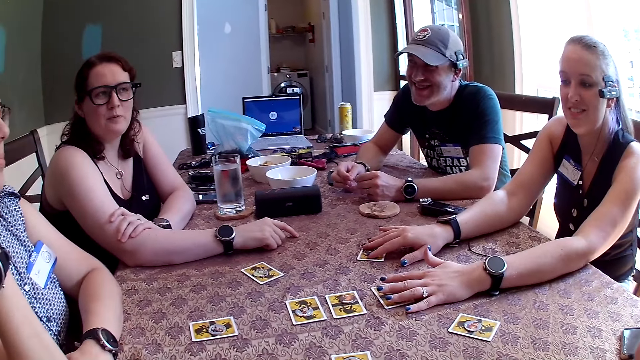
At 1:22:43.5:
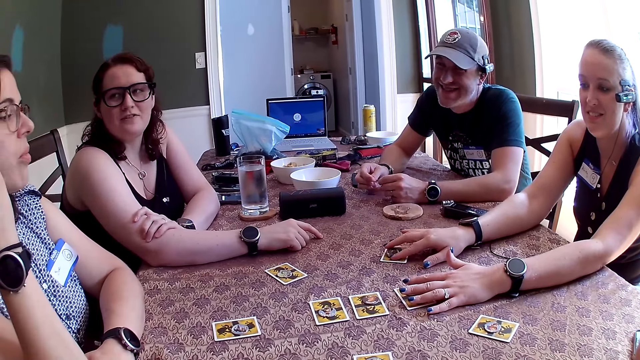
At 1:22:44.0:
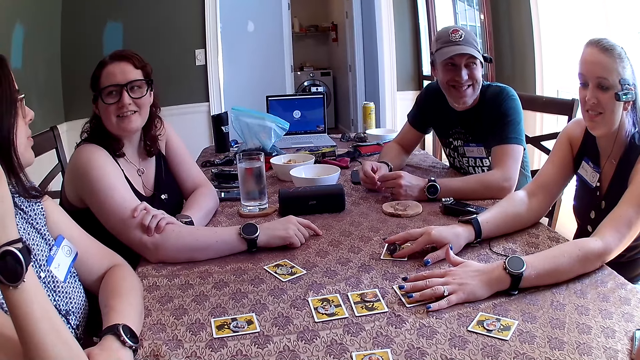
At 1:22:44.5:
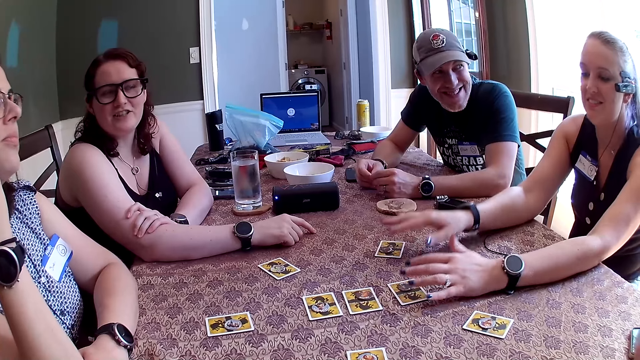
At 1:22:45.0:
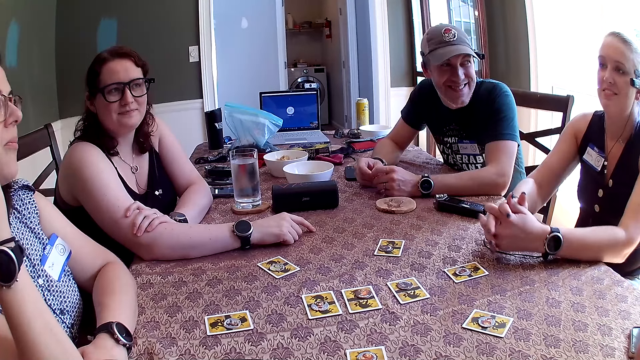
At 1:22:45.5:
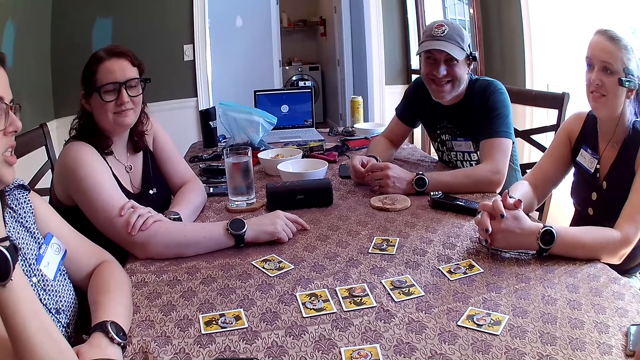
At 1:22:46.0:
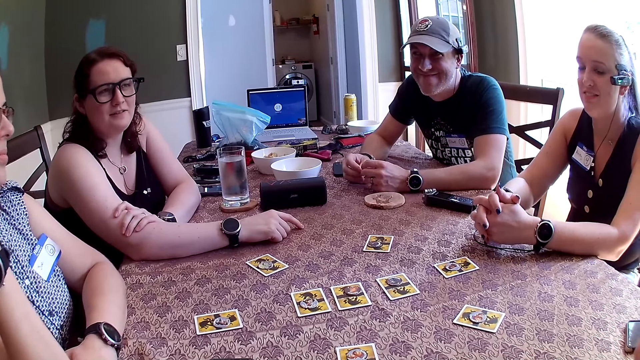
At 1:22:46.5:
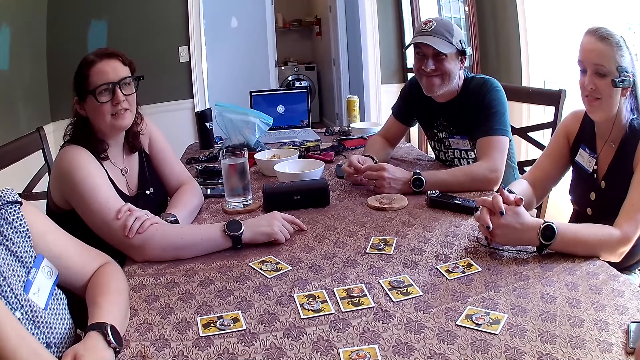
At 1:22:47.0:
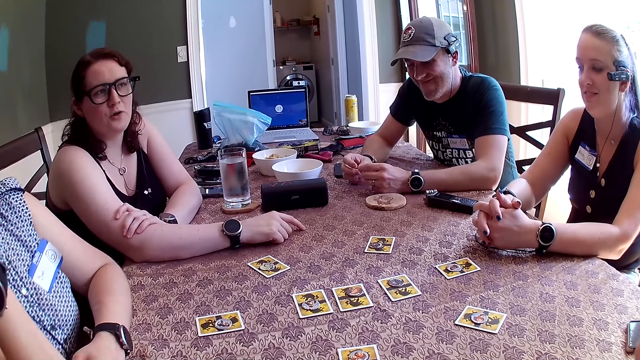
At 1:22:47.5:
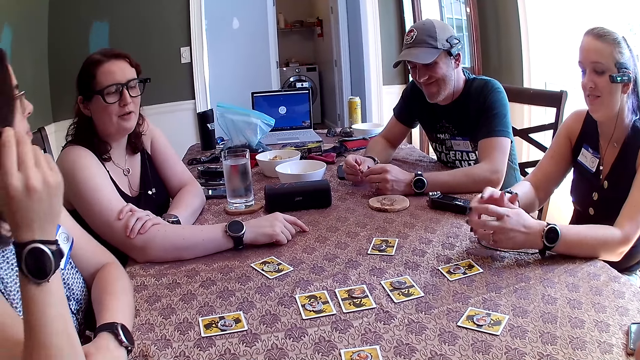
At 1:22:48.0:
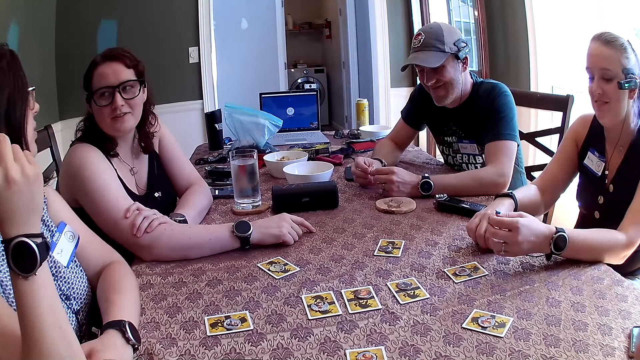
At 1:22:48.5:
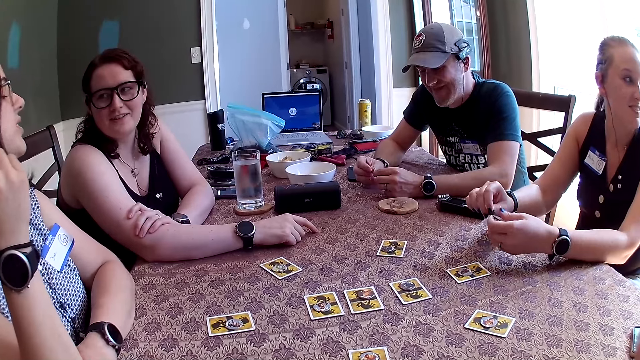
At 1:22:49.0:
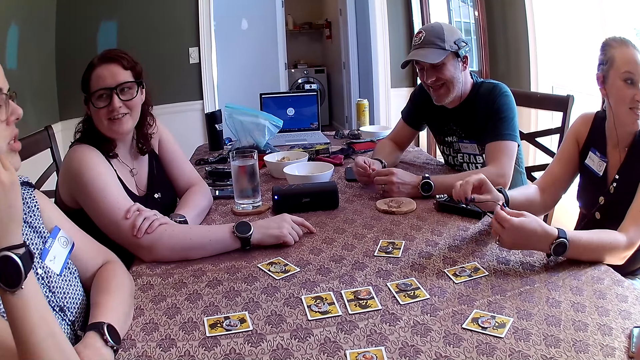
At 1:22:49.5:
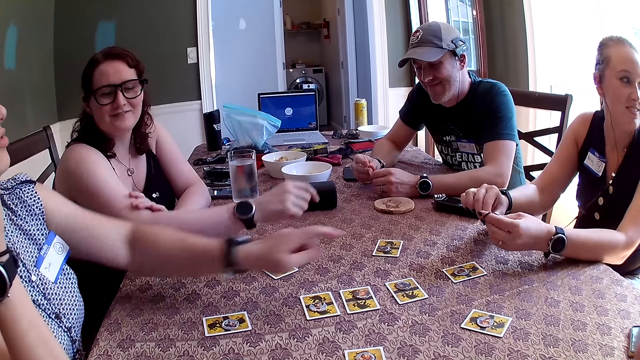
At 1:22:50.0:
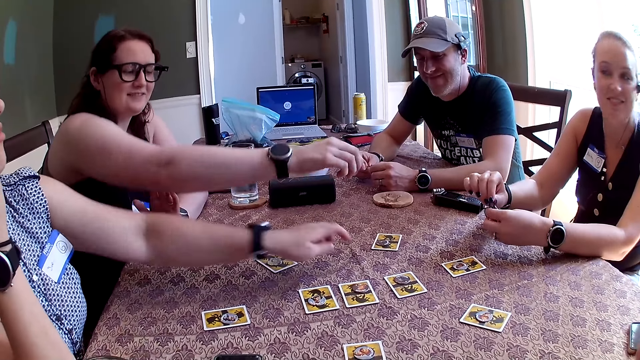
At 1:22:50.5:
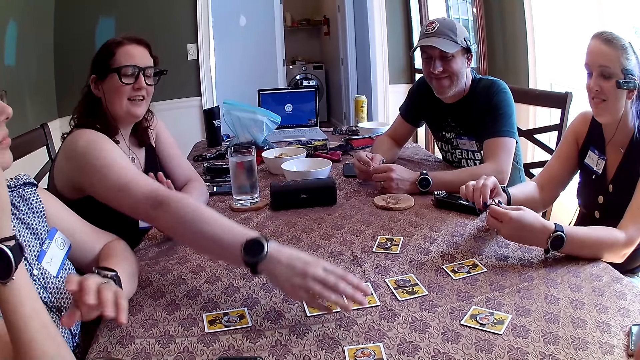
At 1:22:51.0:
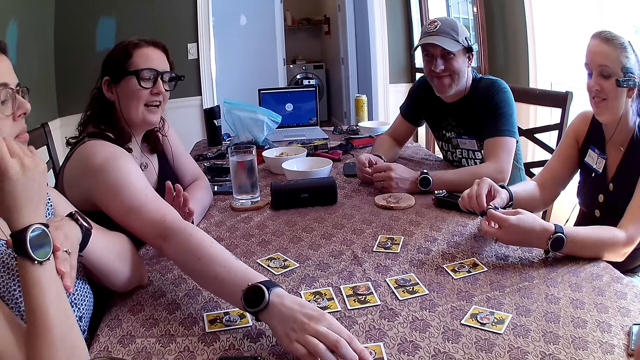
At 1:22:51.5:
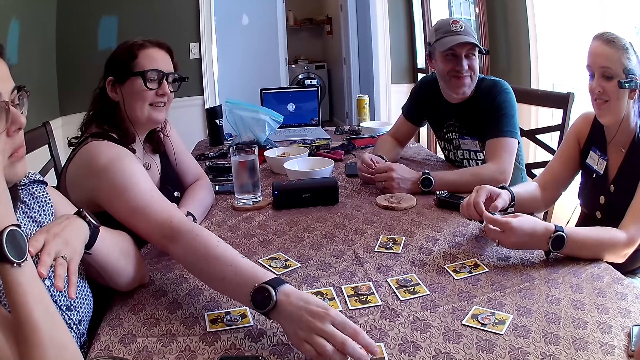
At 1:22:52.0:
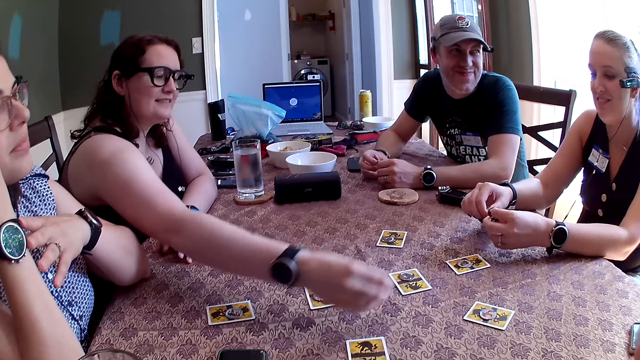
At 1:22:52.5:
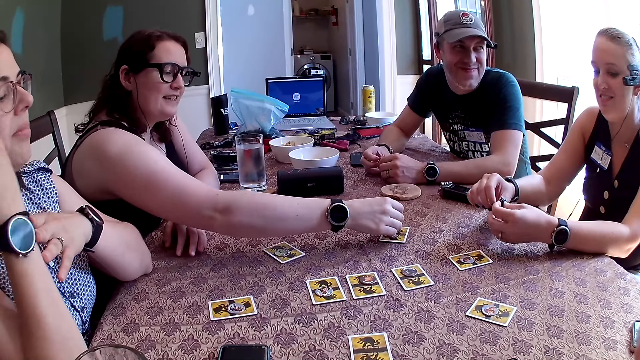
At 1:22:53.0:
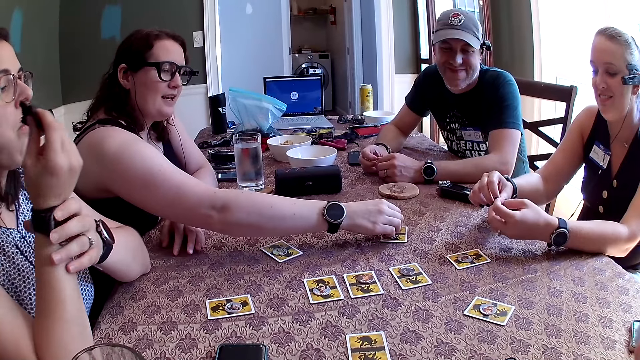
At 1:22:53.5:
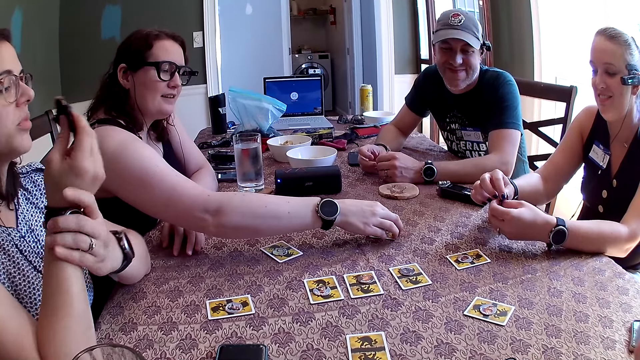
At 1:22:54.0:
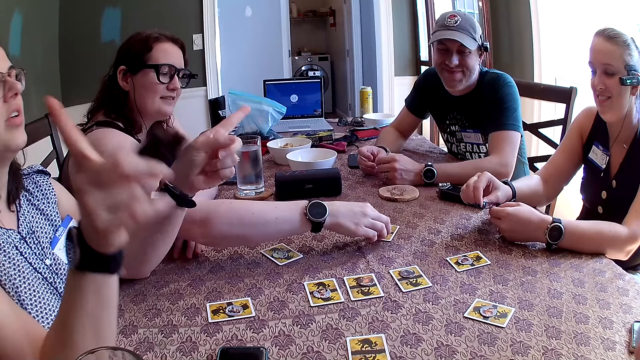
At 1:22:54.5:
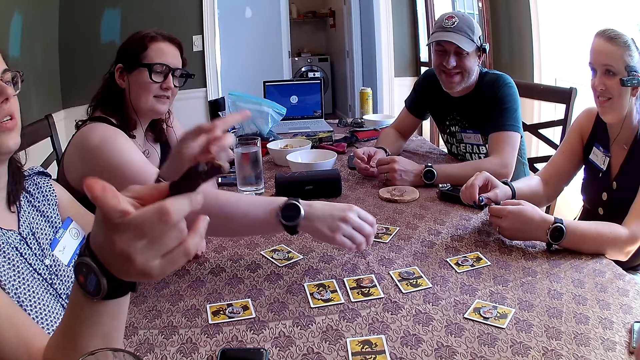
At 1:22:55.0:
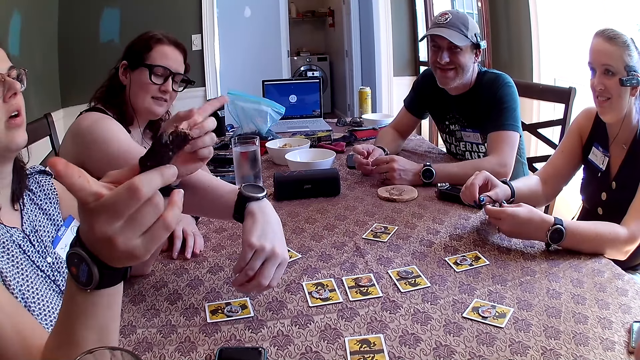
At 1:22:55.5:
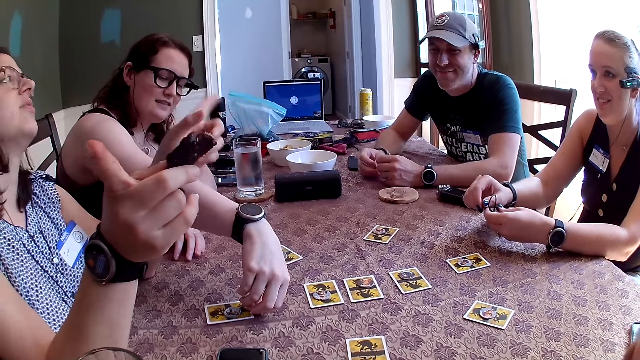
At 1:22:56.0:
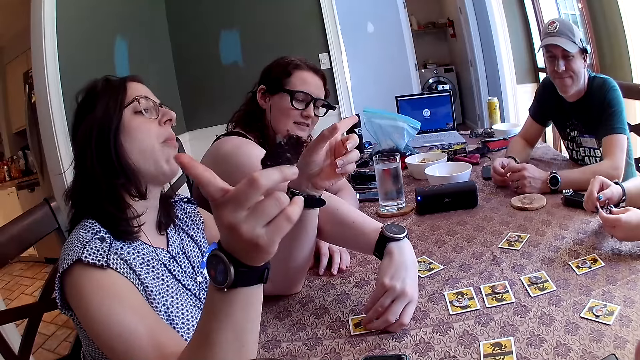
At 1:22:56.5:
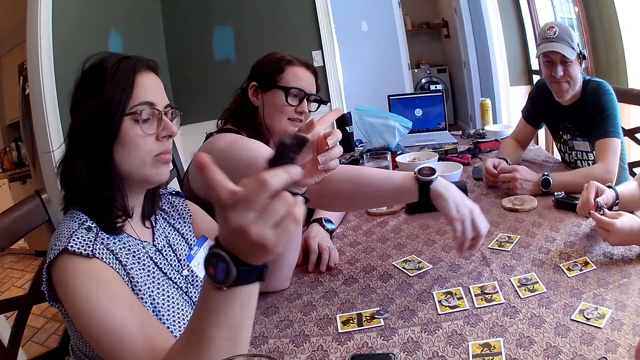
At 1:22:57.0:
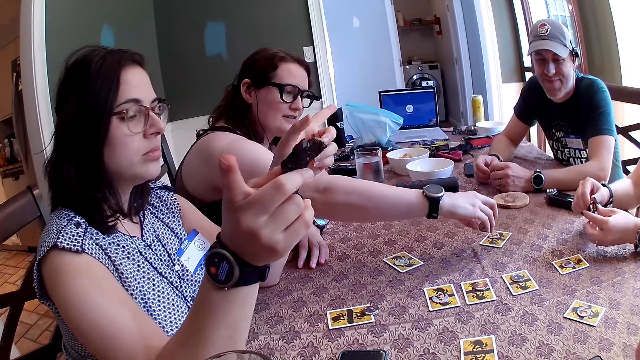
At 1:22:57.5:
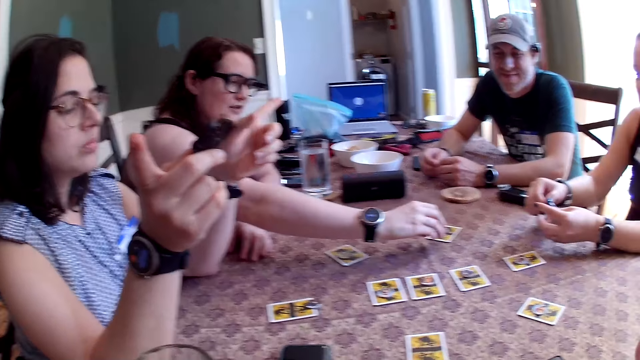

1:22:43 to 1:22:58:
A woman takes a wire on the table with her right hand and wraps the wire around her left index finger with her right hand. Another woman touches the table with her left hand. A third woman takes a token on a card with her right hand and puts the token on a card with her right hand. The camera wearer looks forward. The second woman holds the wristwatch on her right arm with her left hand. The third woman shifts the card with her right hand, takes a token on the card with her right hand, puts the token on a card with her right hand, and takes a token on the card with her right hand.

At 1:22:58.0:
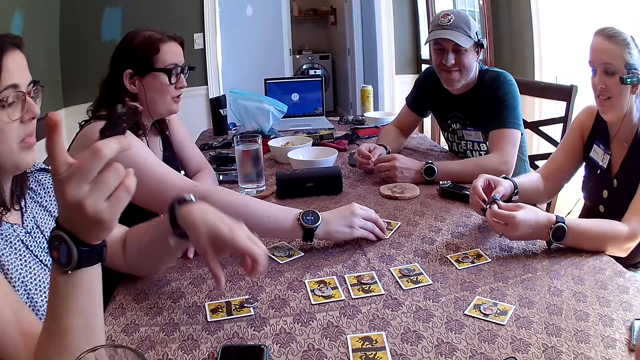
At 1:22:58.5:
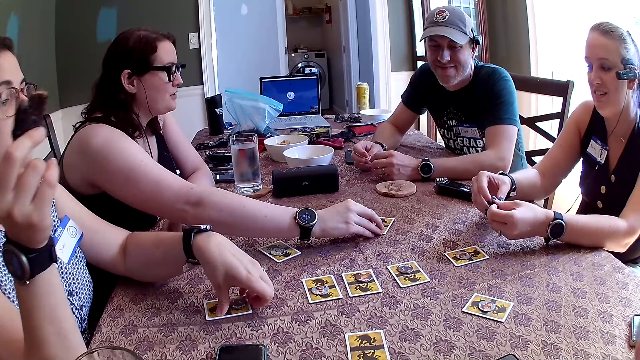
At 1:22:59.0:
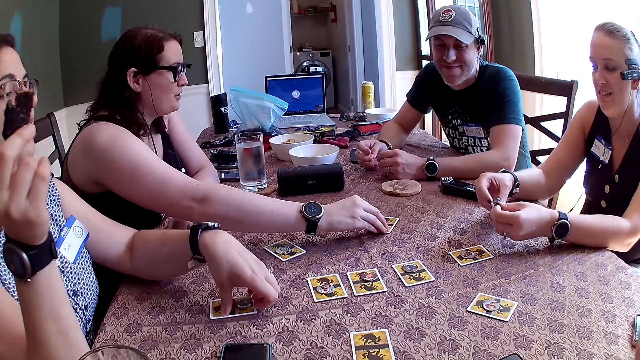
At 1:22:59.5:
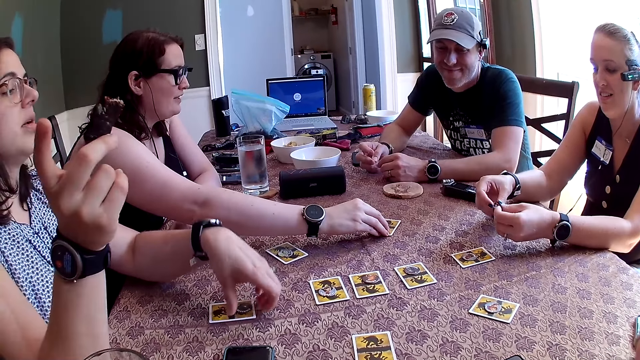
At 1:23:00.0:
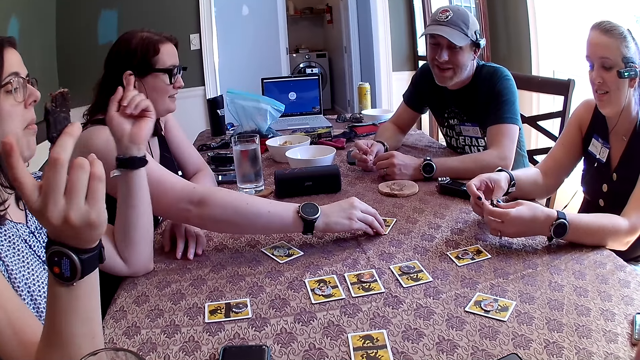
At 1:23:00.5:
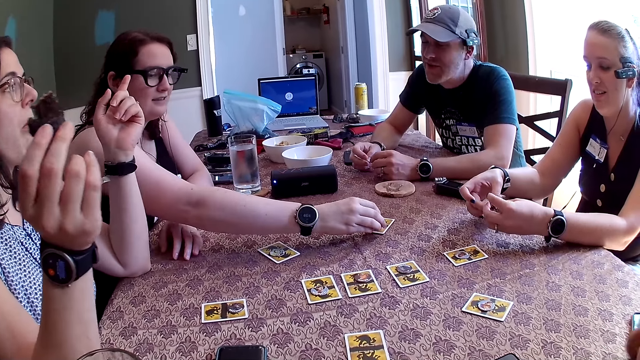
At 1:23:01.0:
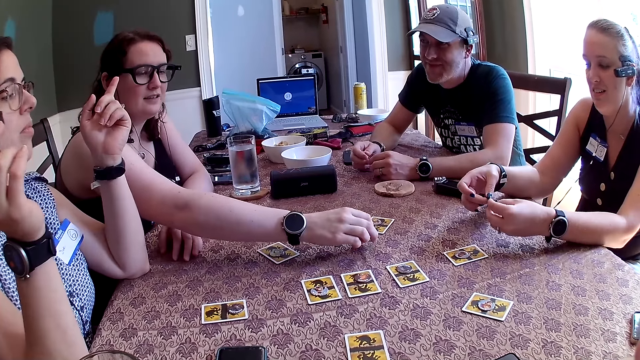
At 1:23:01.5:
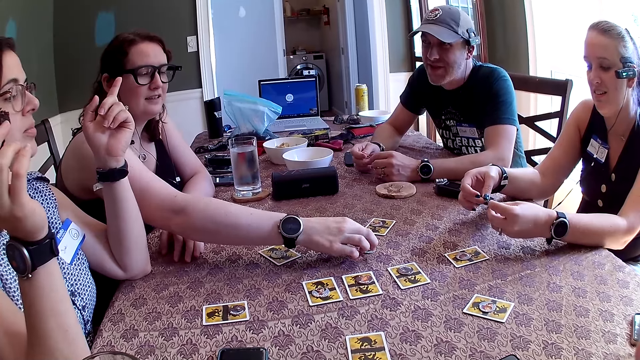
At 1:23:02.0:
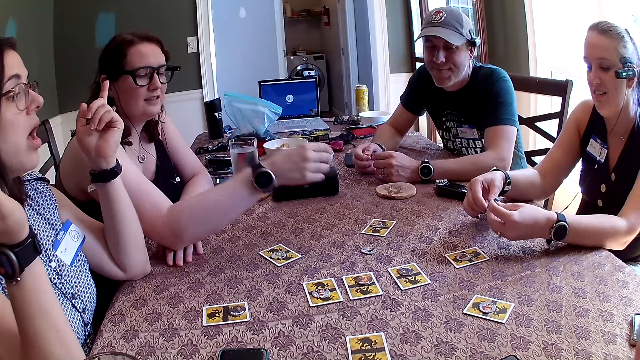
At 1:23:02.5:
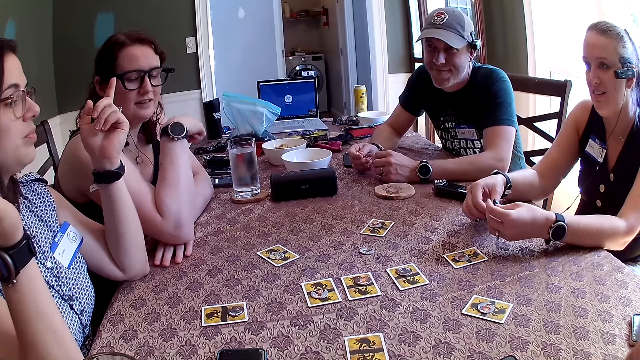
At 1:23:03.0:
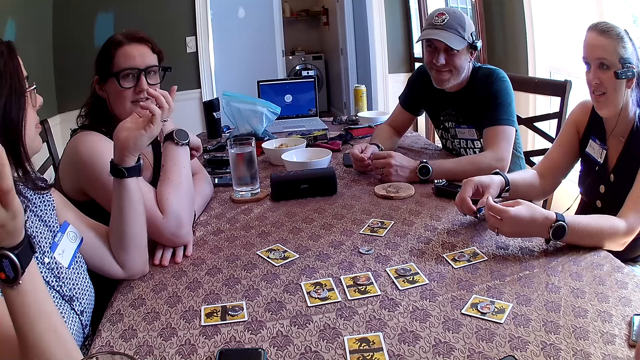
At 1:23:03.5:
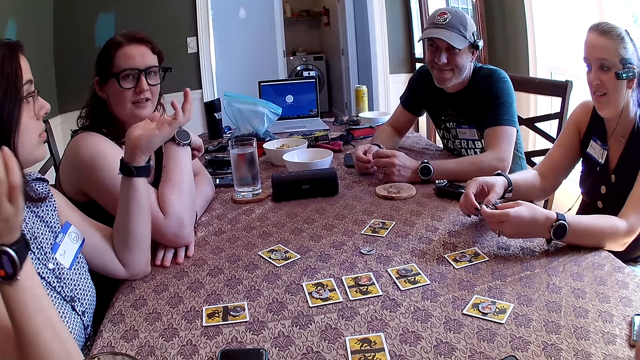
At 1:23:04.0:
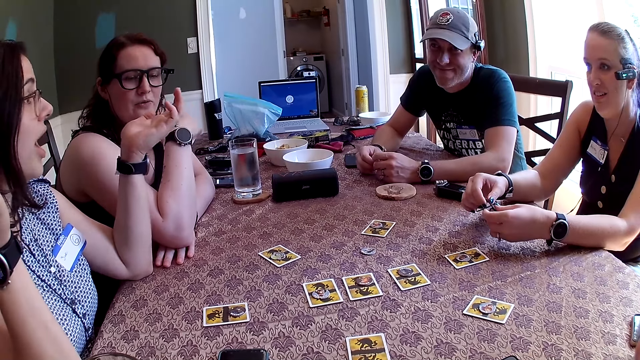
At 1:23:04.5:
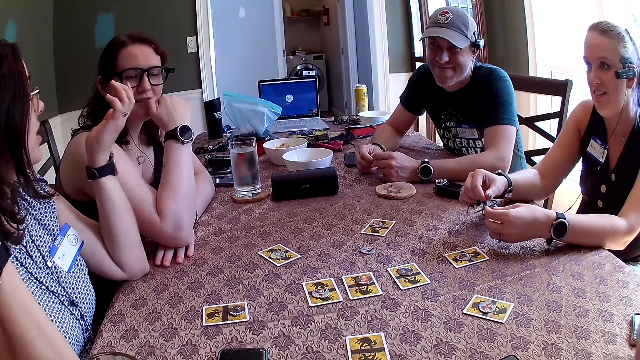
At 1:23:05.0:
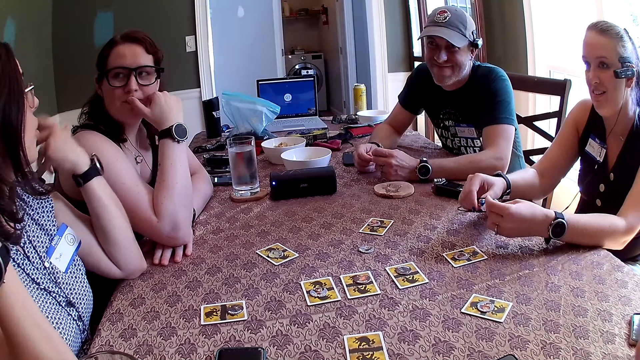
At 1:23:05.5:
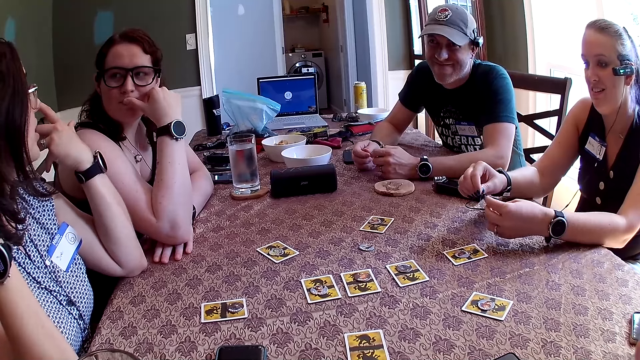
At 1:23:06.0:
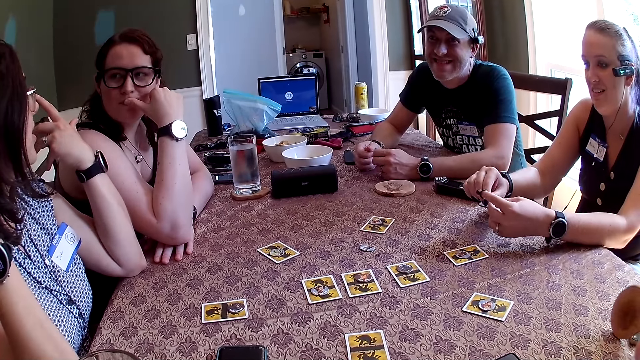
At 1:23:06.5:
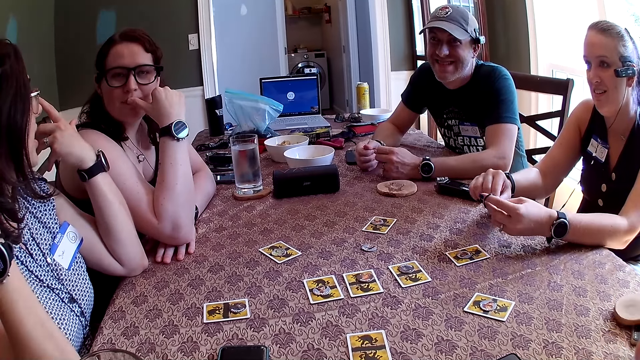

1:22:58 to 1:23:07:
A woman puts the token on the table with her right hand.
